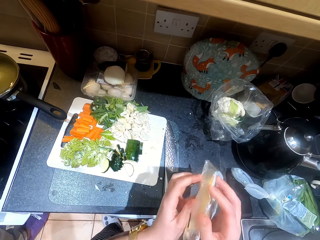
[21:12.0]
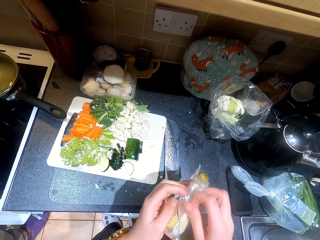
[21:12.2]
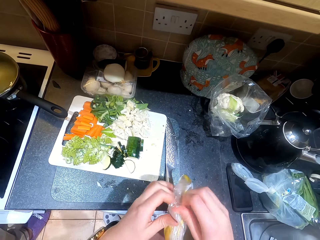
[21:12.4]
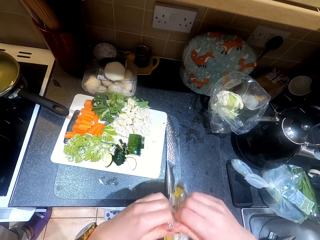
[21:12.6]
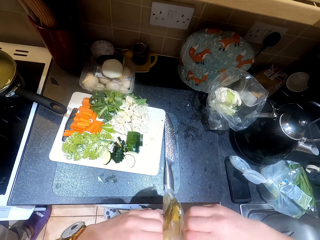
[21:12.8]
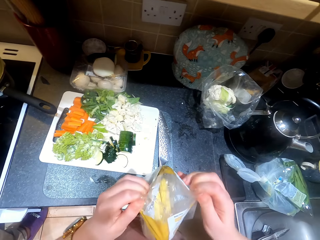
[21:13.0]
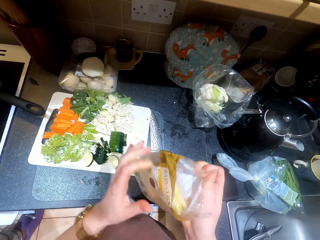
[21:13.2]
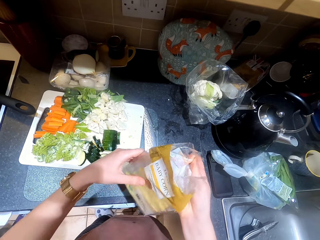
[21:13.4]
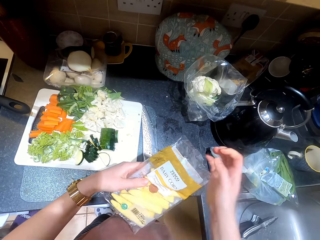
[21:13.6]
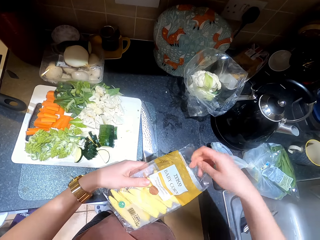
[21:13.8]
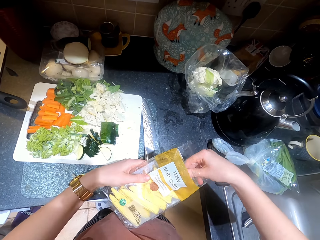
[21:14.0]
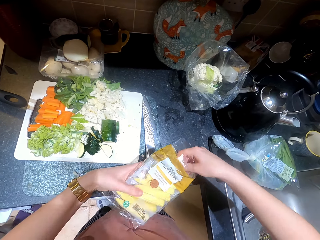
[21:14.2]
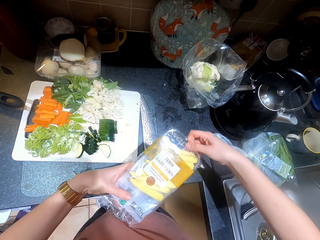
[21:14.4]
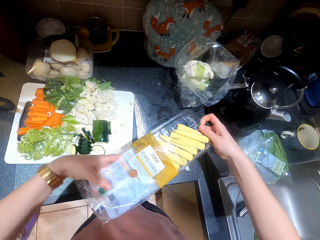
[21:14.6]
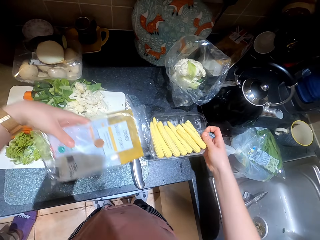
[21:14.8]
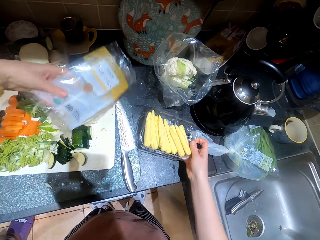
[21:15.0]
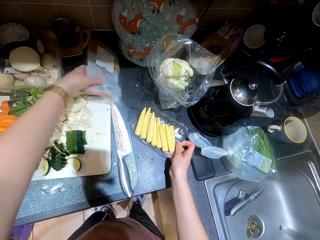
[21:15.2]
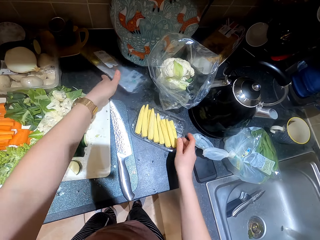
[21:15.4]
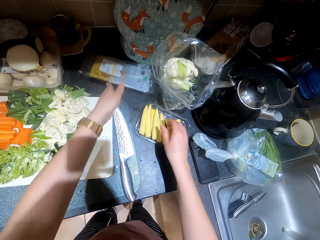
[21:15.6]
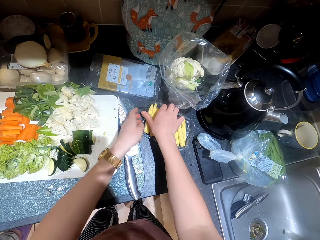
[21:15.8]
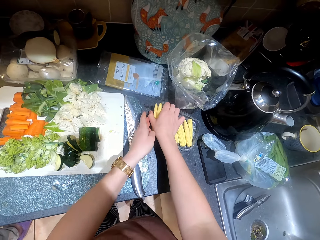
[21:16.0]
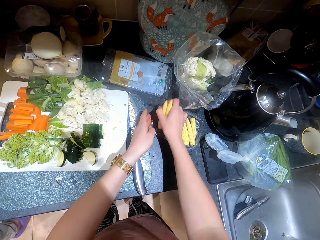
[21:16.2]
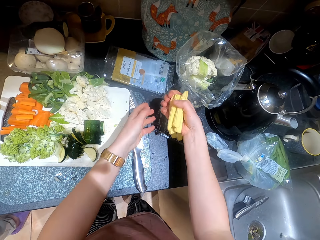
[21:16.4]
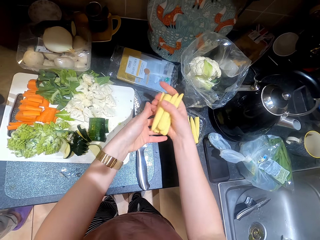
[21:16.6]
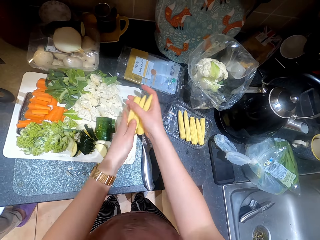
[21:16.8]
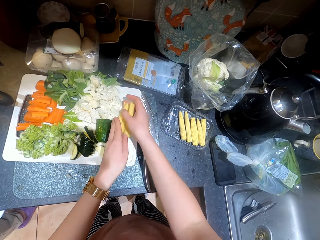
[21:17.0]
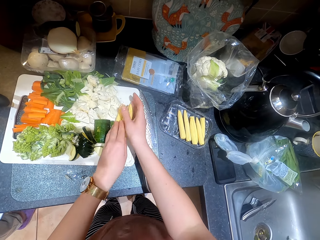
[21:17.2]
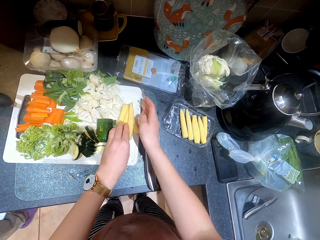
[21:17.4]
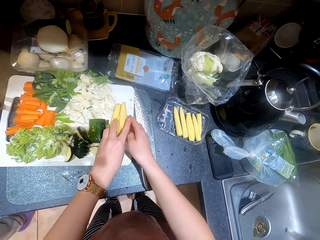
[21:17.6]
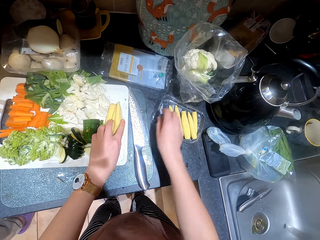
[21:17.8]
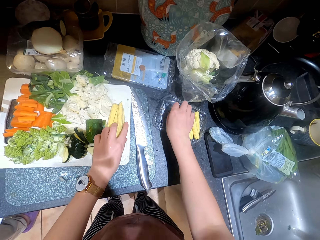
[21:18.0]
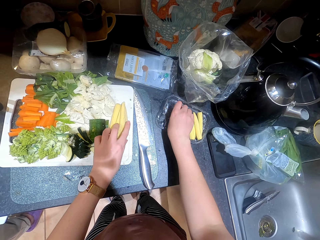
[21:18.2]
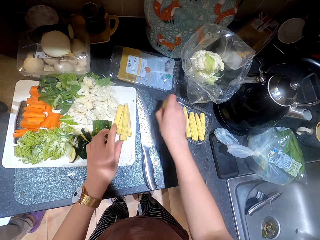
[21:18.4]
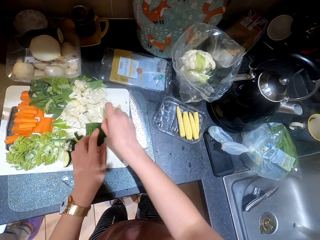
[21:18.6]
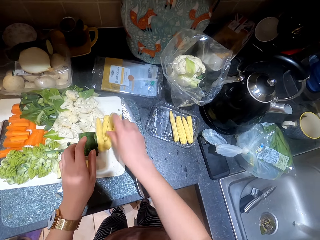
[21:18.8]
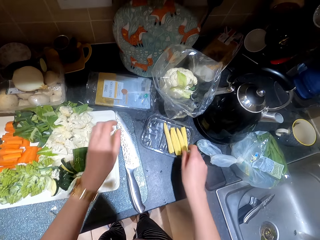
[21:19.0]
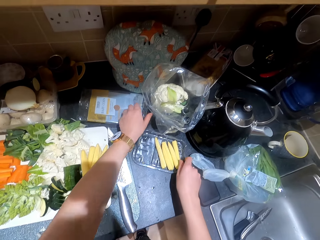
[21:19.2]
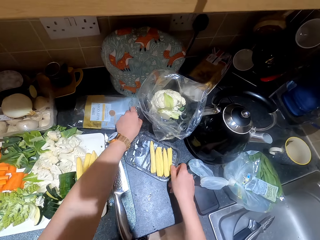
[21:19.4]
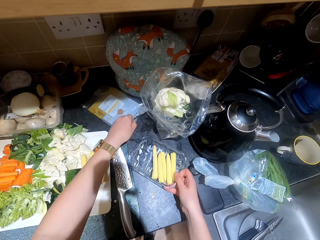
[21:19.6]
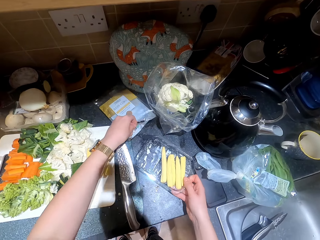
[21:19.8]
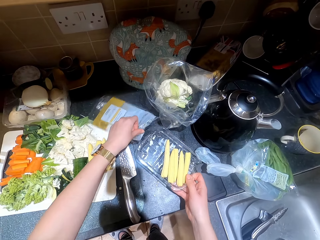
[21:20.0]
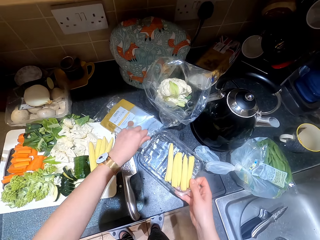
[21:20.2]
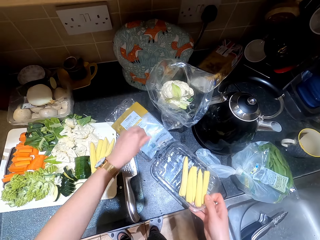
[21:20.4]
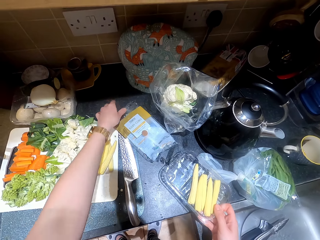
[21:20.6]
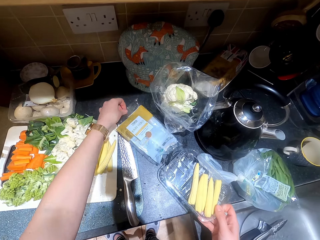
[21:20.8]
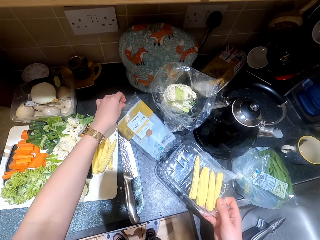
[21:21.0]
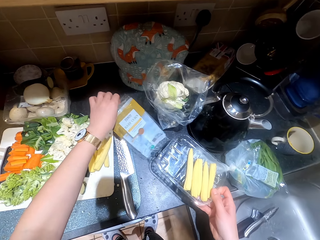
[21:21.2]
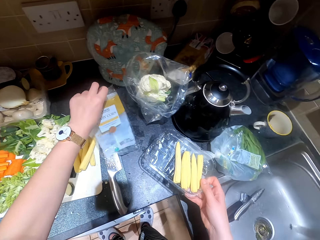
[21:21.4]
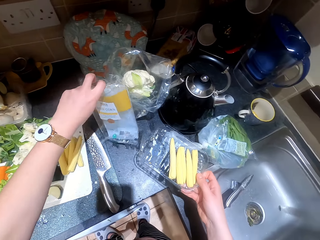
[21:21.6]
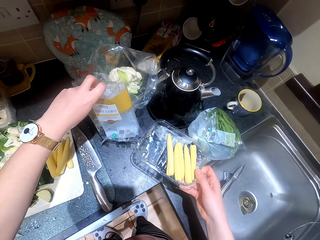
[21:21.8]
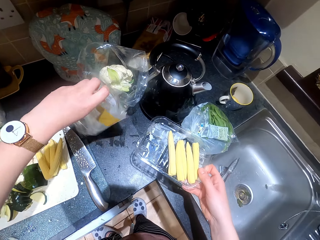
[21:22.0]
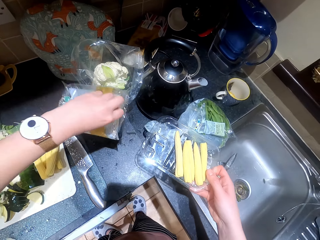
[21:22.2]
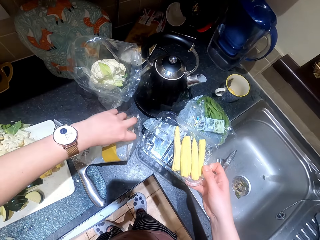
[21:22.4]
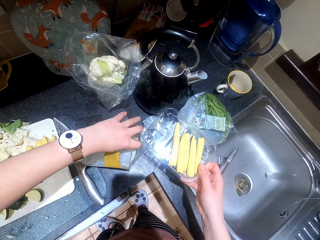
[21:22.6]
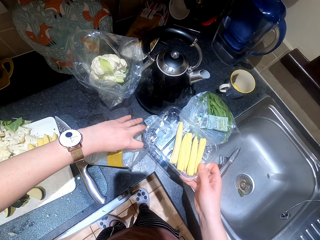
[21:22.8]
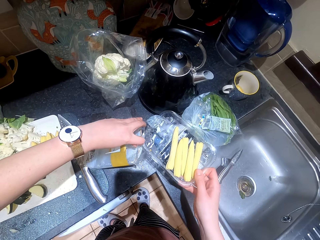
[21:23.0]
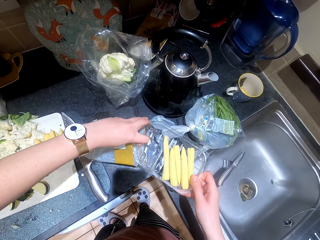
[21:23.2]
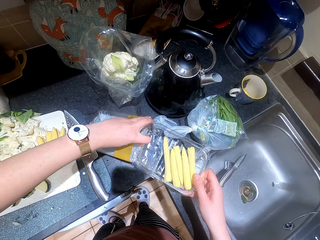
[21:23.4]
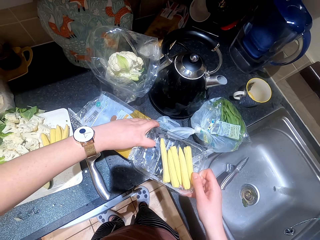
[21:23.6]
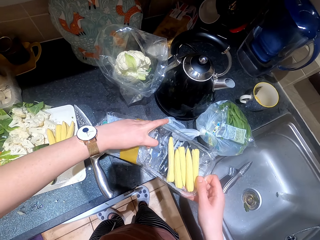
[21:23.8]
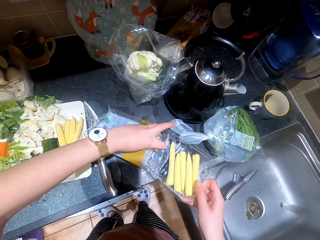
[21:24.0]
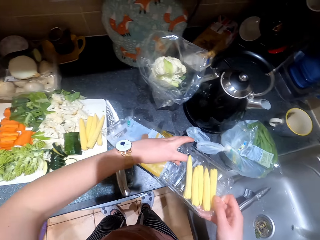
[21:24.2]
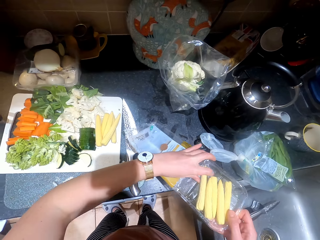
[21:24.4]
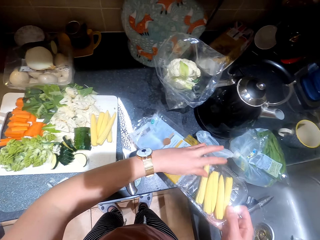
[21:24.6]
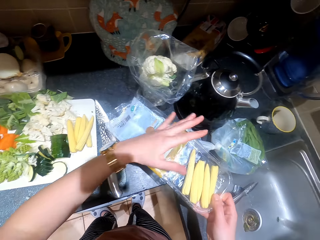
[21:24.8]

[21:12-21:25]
The camera wearer picks up the polythene bag. They unwrap a piece of paper. They rip open the polythene bag. They remove cones or corns from a paper. They put down the paper on the counter. They pick up the cones from a can. They put down the cones on a chopping board. They pick up the cones from the can. They put down the cones on the chopping board. They put the can in a piece of paper. They put back the remaining corns.

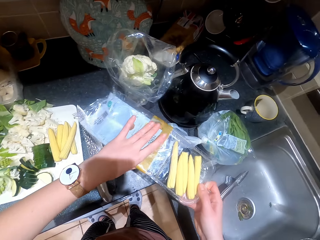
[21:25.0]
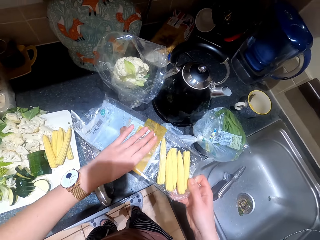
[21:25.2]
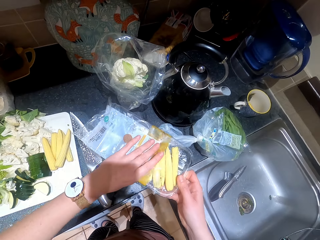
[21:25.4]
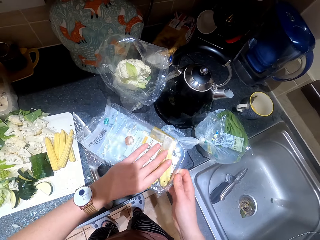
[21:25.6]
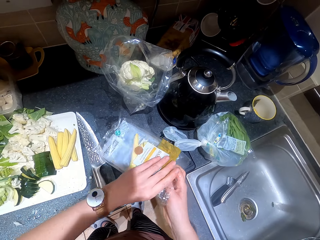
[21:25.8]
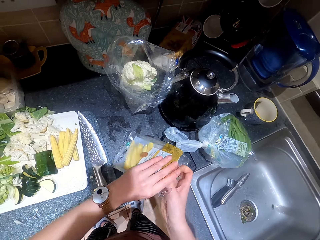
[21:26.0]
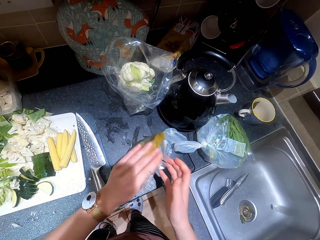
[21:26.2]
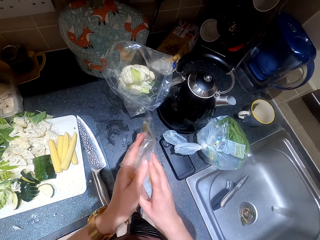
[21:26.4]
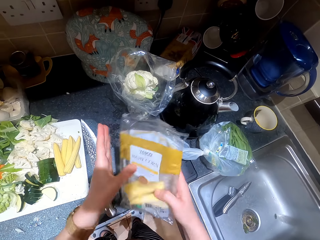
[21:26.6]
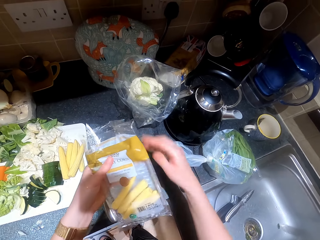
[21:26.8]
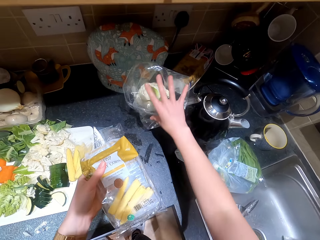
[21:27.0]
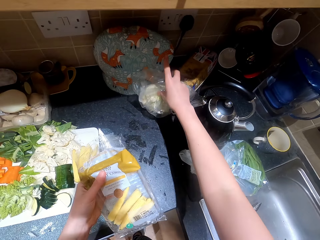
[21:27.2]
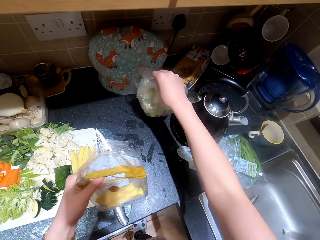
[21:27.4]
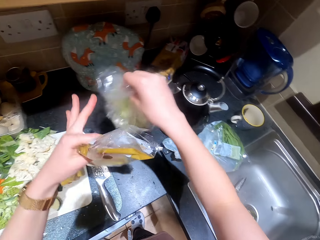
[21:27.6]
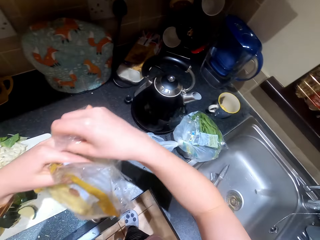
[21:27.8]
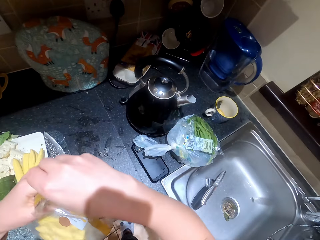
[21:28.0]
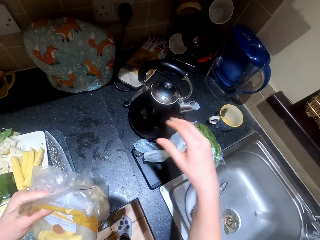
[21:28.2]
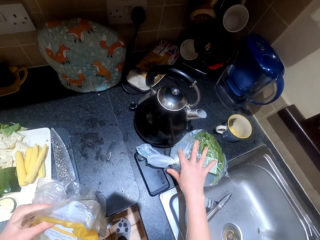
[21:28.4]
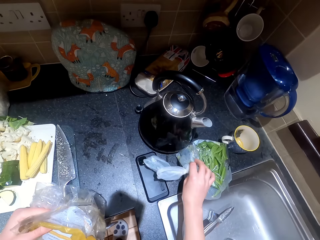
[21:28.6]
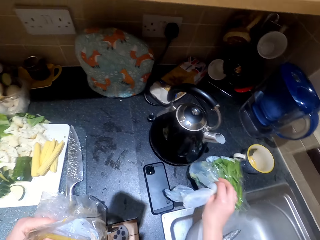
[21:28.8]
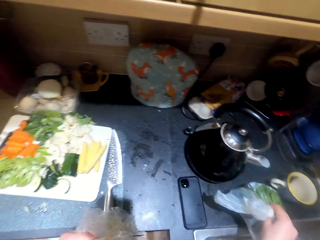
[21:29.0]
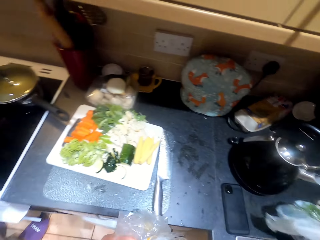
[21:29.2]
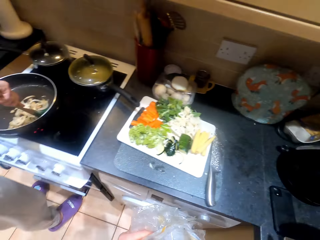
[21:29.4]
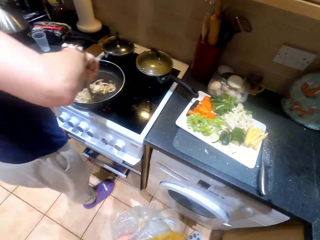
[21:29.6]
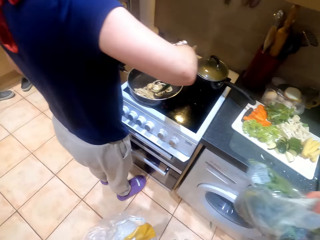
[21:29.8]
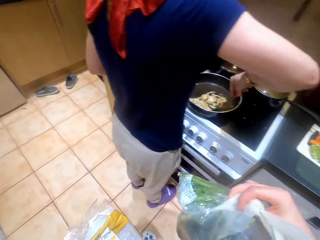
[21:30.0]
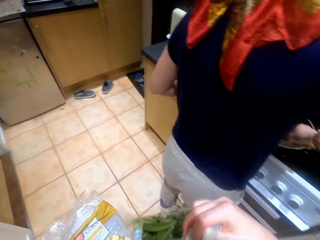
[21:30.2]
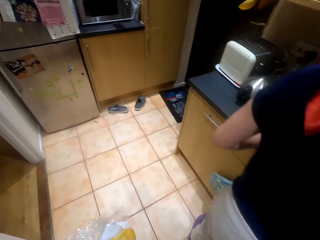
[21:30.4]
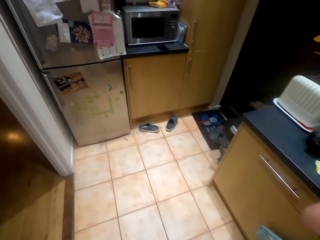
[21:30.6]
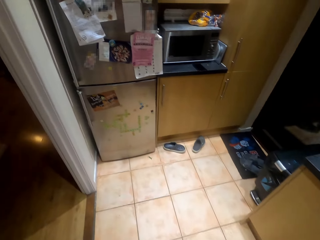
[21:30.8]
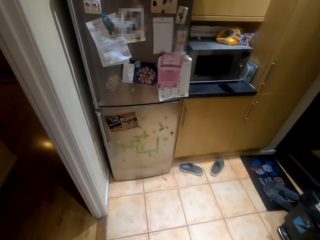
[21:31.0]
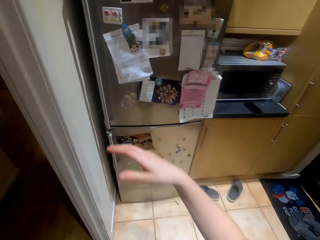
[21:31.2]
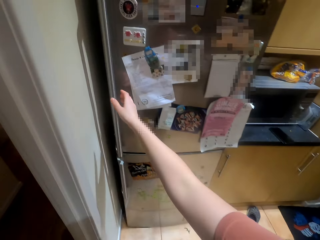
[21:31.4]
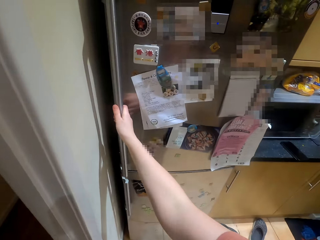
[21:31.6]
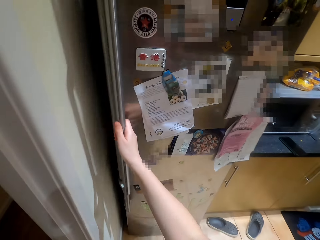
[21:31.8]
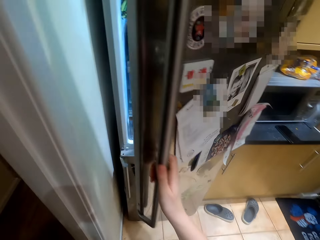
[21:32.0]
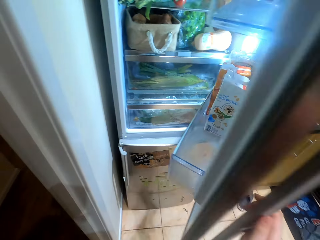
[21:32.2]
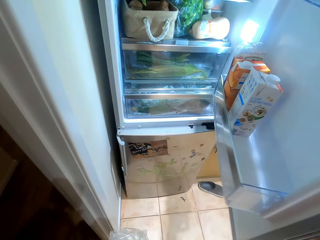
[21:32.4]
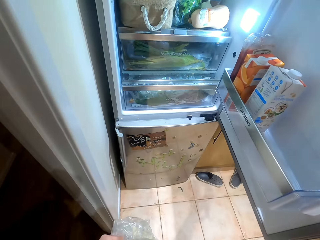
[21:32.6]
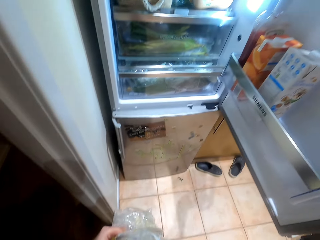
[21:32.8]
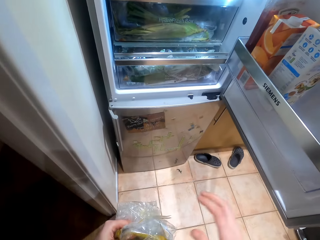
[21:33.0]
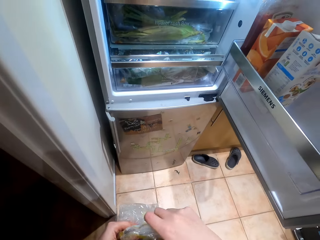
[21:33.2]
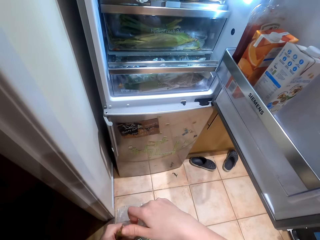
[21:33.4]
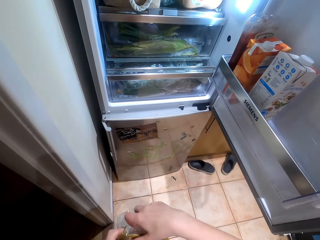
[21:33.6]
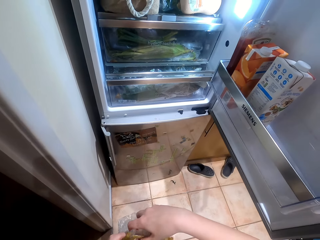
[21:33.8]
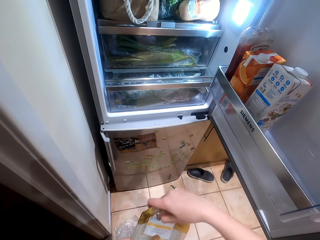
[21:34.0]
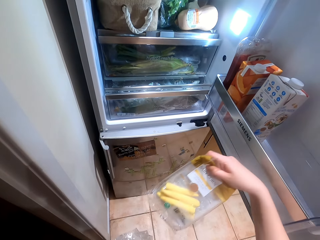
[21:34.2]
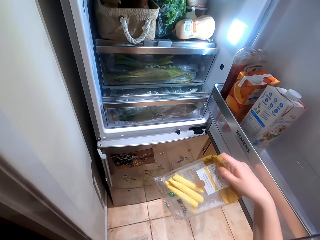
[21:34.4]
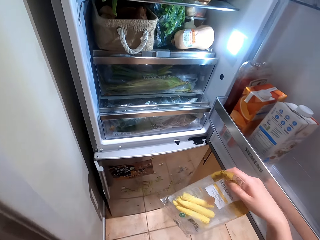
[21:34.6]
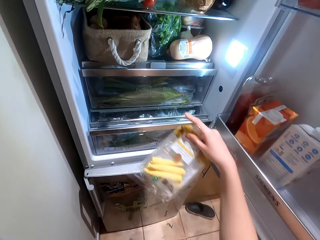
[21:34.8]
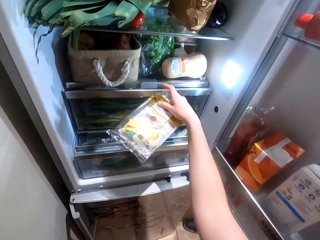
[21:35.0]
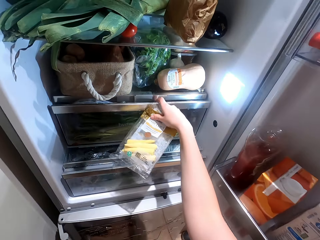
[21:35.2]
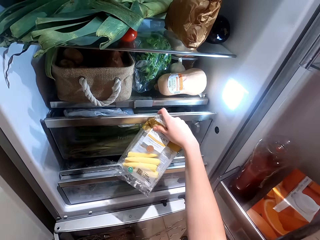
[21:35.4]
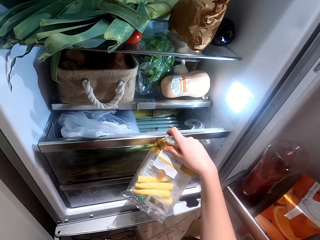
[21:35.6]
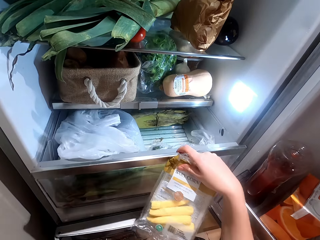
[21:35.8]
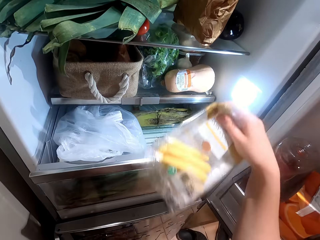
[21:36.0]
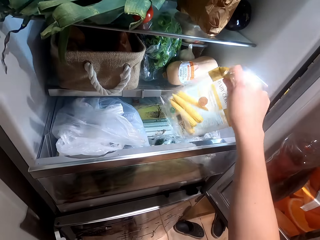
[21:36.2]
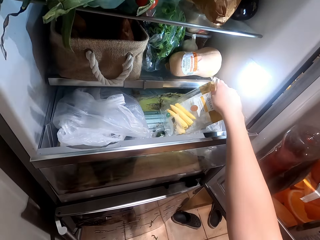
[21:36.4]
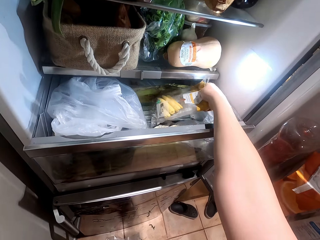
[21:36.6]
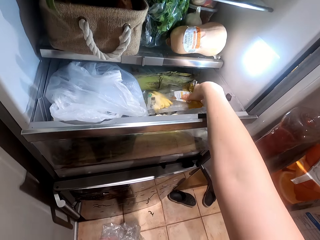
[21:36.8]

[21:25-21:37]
The camera wearer picks up broccoli from the counter. They pick up a paper bag from the counter. They walk around a kitchen. A lady stirs food on a pan. The camera wearer opens the fridge. They put the corns in the fridge.
